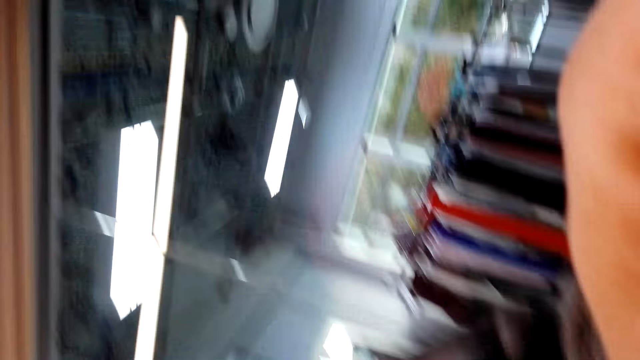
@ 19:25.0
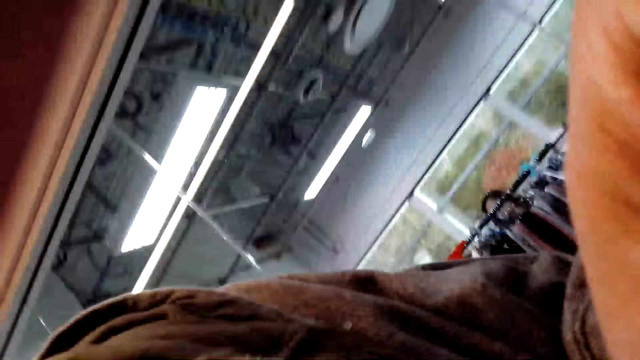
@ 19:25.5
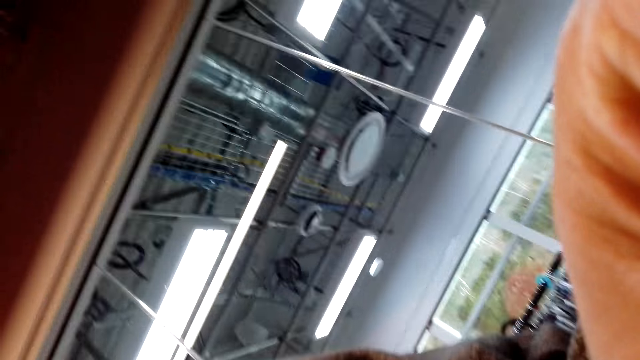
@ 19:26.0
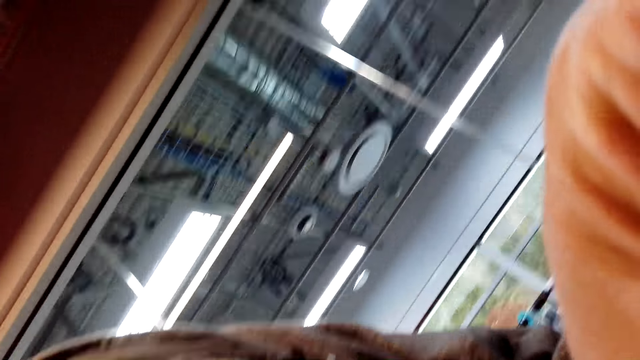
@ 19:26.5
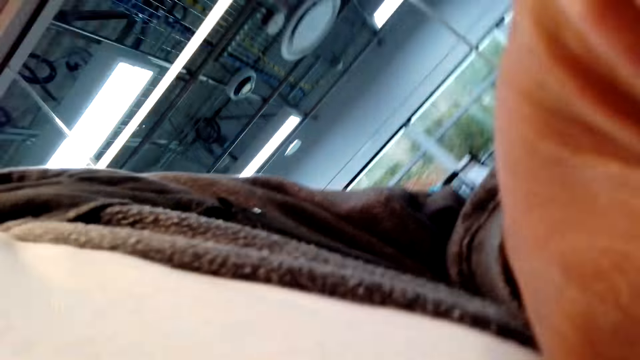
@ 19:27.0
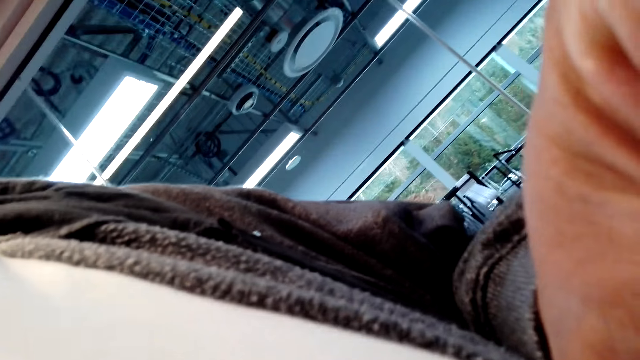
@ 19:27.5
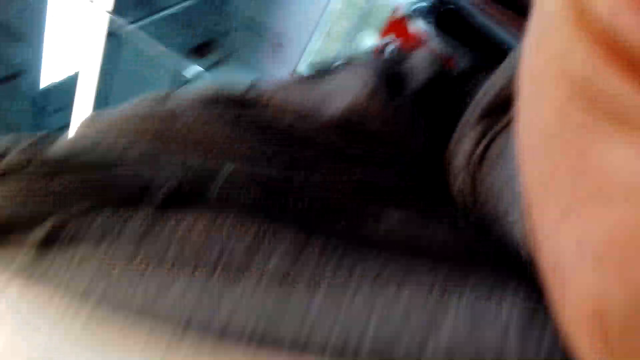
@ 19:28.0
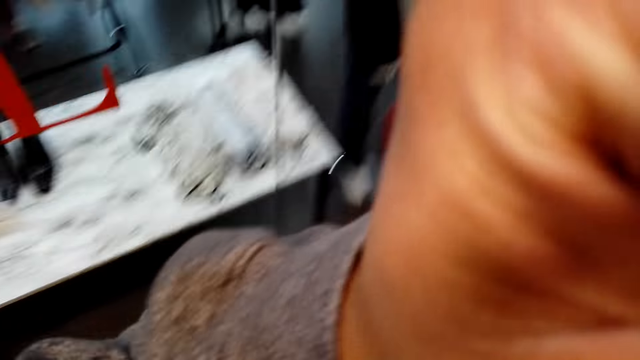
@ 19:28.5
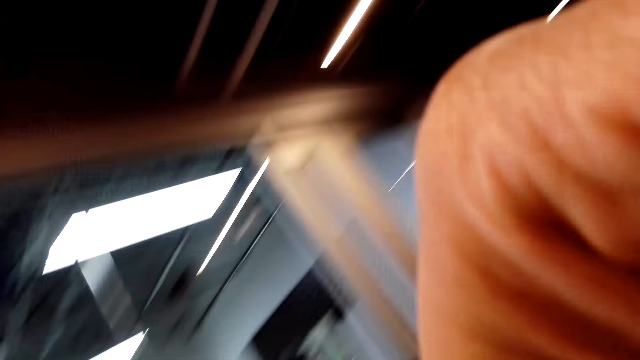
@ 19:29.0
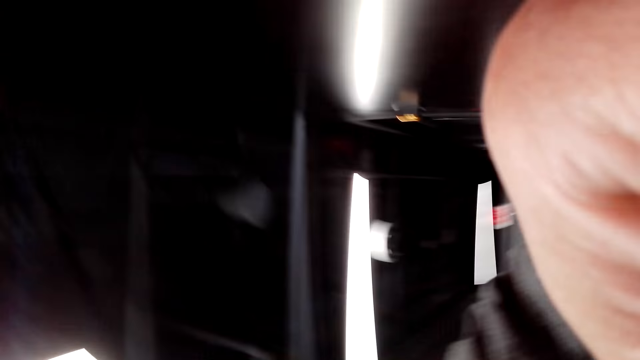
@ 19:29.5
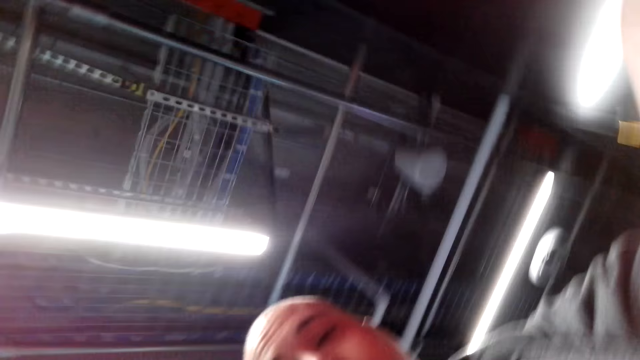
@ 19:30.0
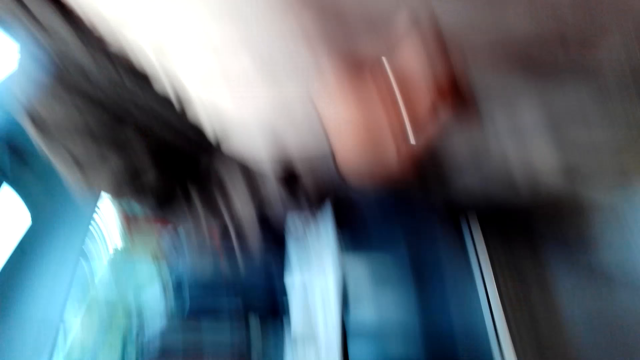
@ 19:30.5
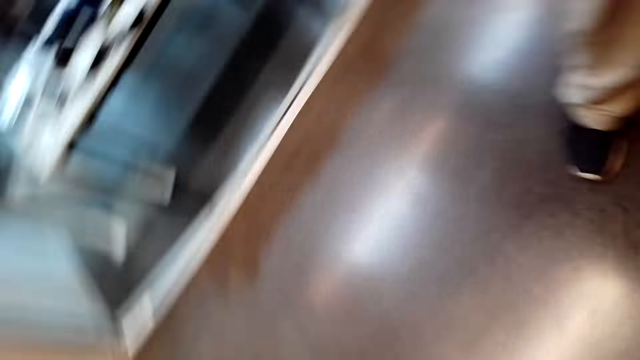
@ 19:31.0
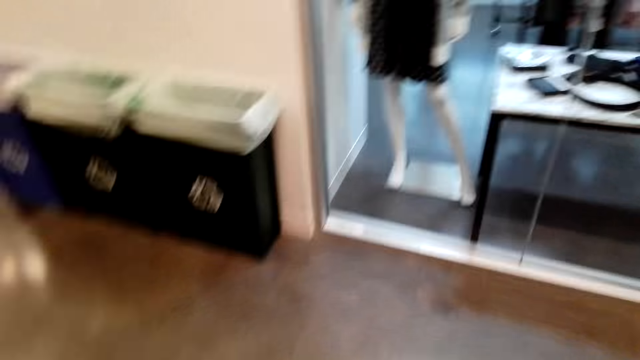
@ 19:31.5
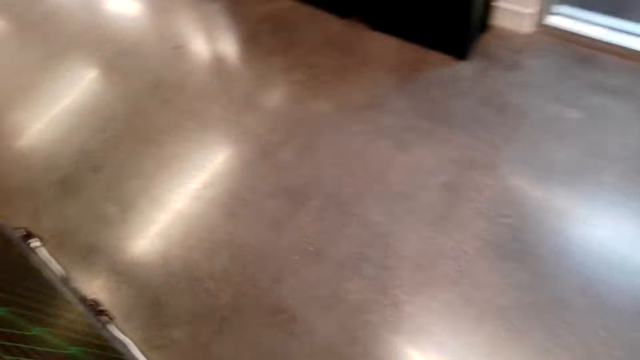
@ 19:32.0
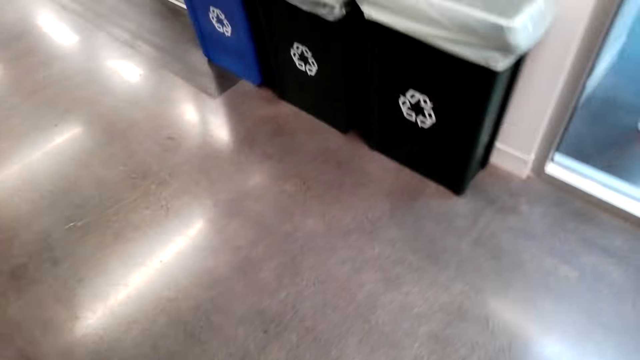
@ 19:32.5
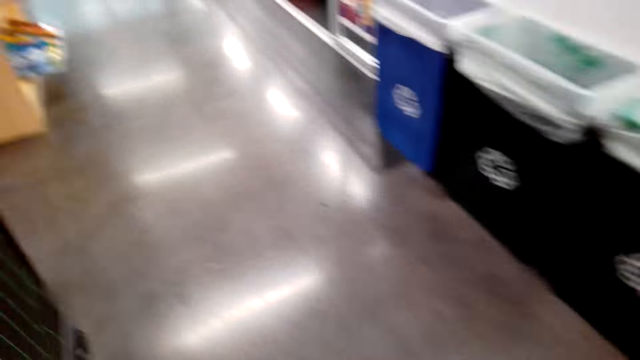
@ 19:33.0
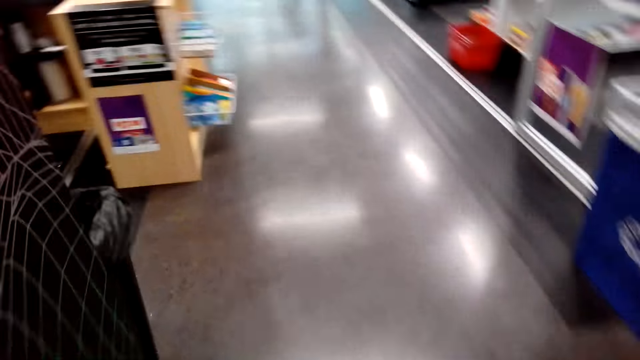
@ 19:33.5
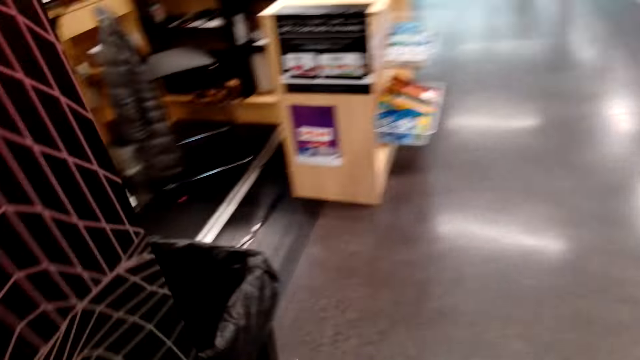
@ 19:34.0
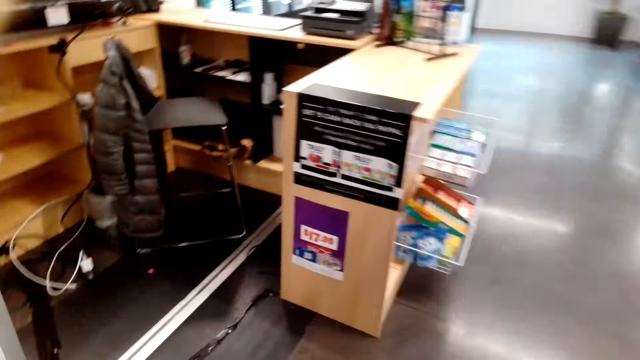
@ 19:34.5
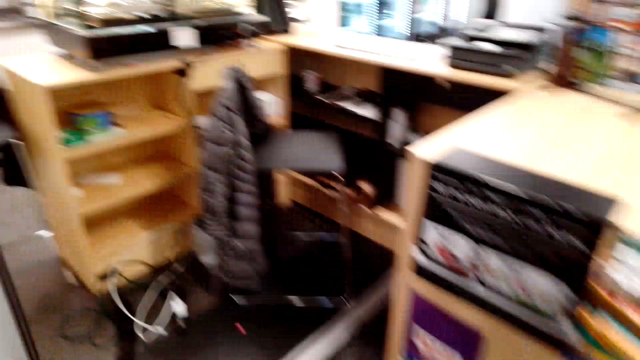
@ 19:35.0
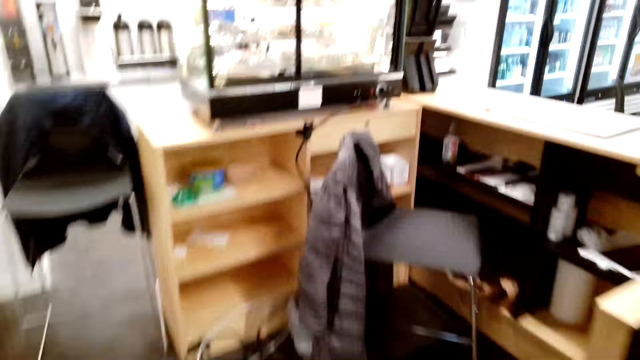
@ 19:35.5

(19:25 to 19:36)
The camera wearer opens the door. They walk.
